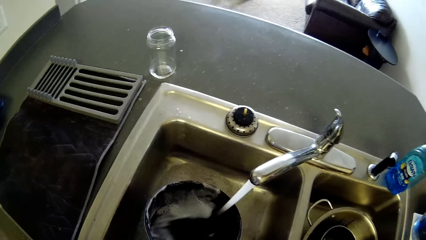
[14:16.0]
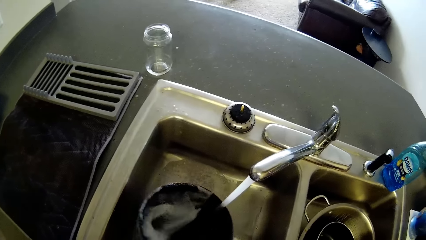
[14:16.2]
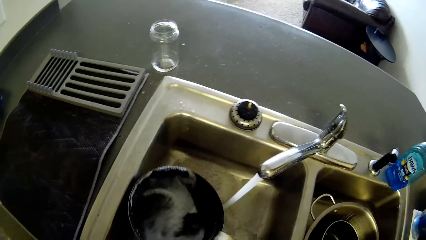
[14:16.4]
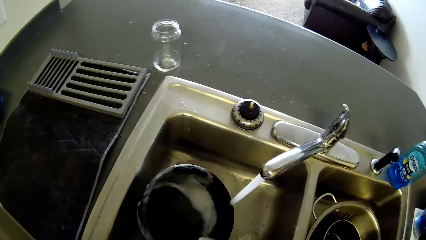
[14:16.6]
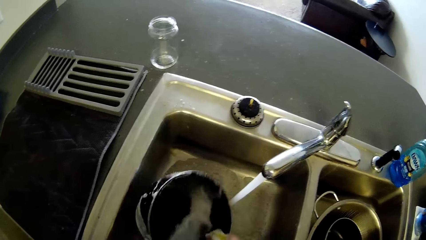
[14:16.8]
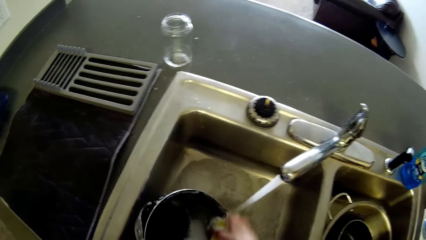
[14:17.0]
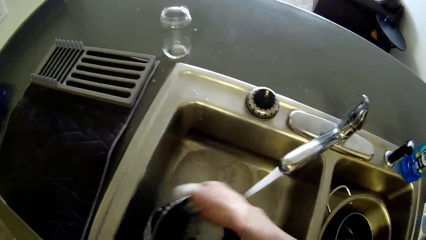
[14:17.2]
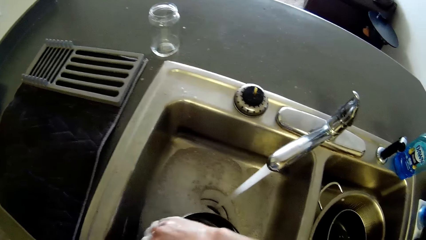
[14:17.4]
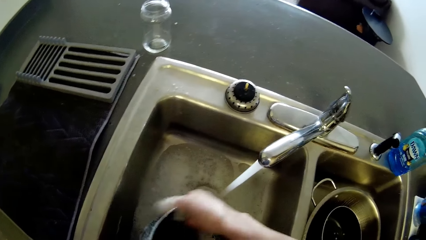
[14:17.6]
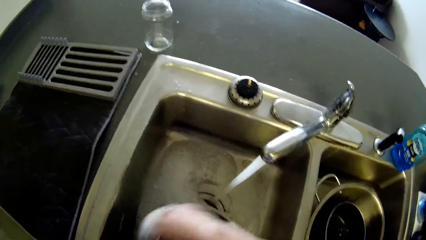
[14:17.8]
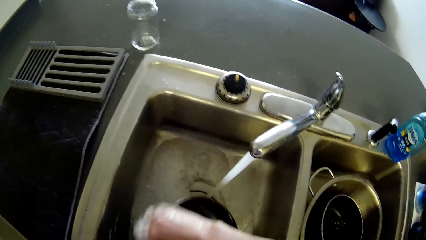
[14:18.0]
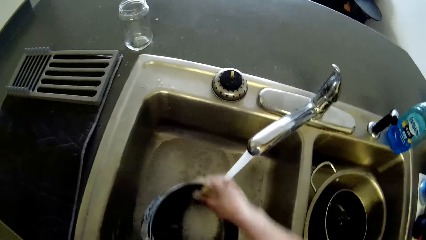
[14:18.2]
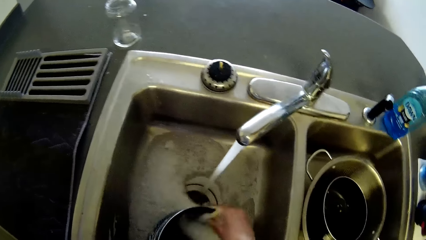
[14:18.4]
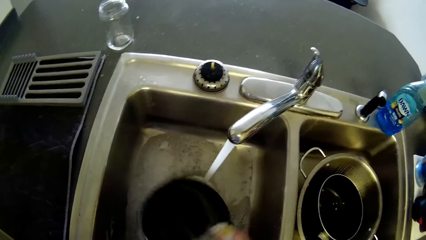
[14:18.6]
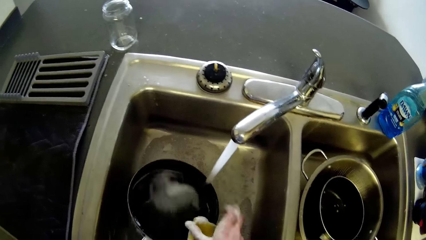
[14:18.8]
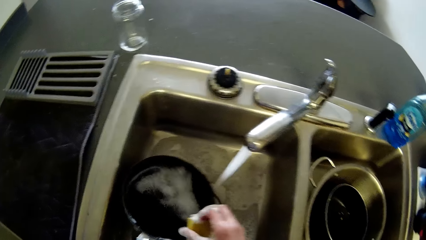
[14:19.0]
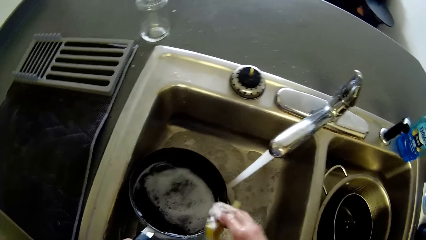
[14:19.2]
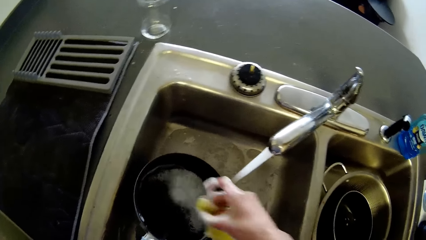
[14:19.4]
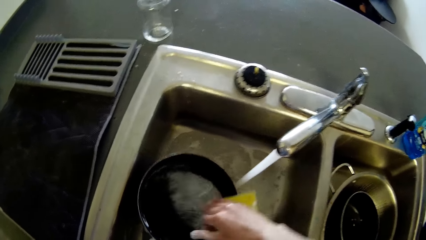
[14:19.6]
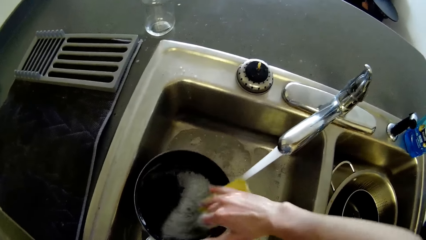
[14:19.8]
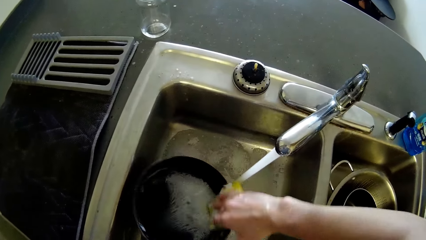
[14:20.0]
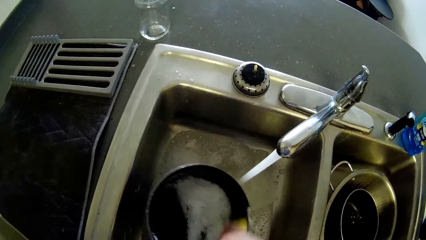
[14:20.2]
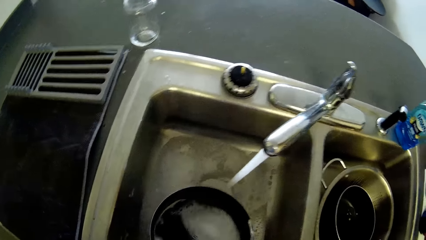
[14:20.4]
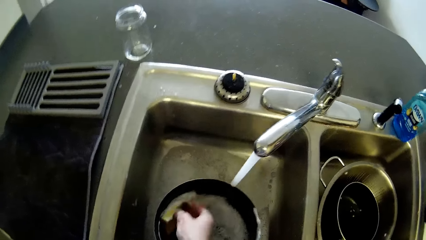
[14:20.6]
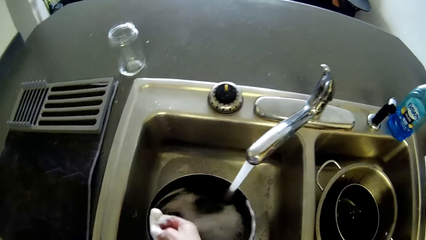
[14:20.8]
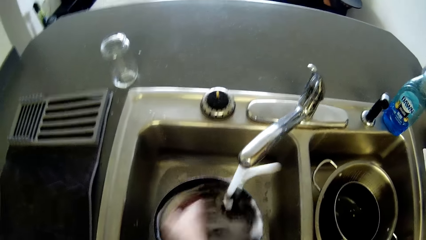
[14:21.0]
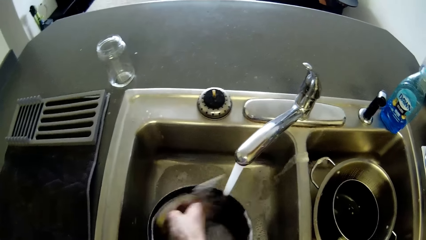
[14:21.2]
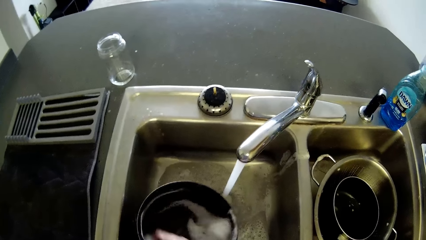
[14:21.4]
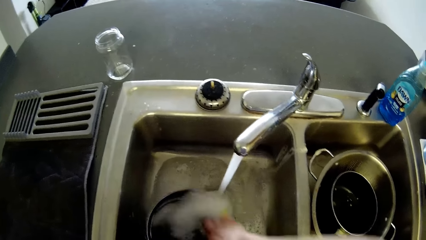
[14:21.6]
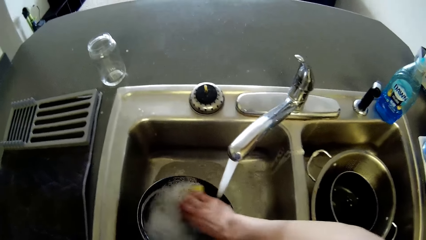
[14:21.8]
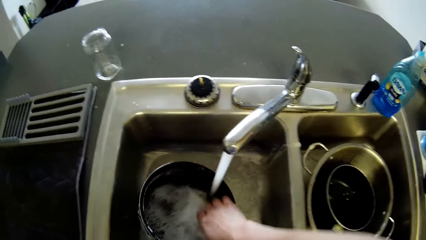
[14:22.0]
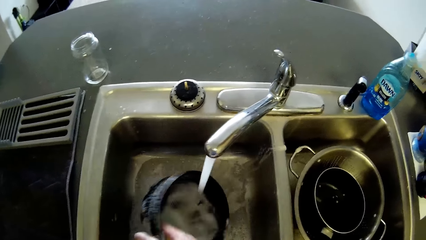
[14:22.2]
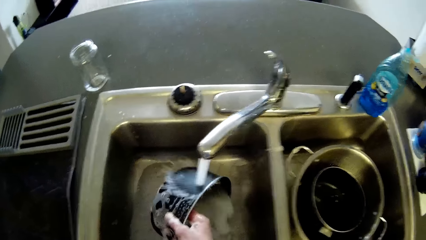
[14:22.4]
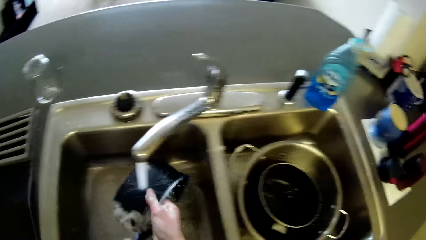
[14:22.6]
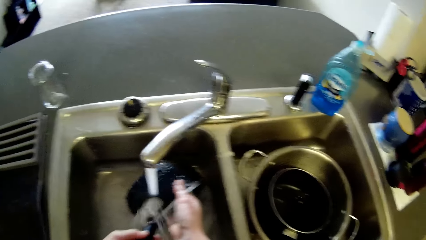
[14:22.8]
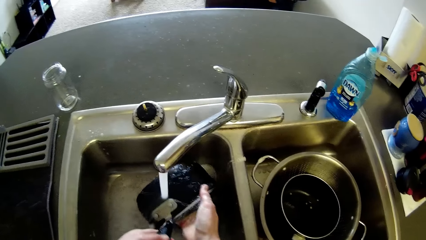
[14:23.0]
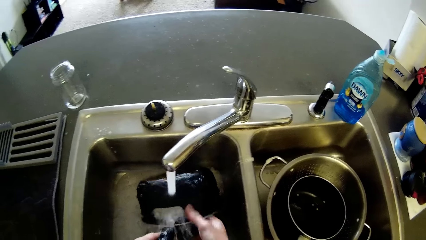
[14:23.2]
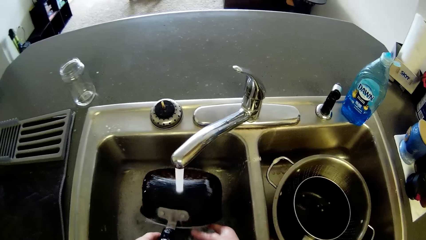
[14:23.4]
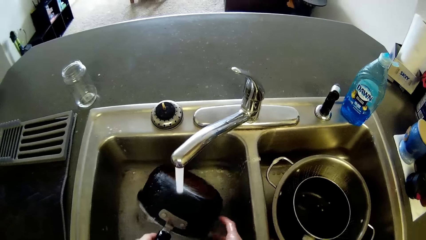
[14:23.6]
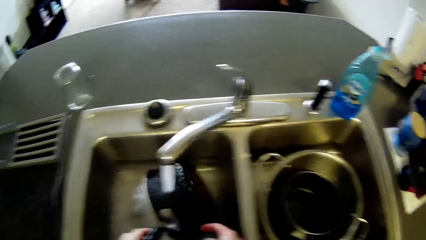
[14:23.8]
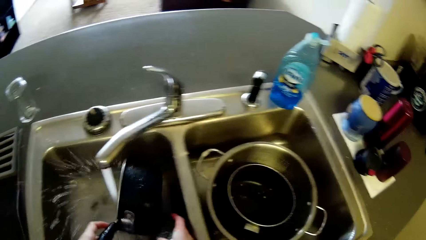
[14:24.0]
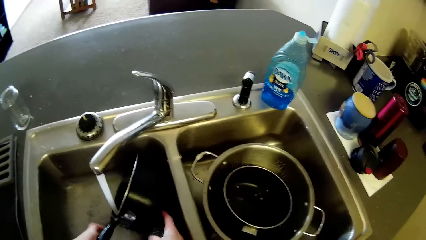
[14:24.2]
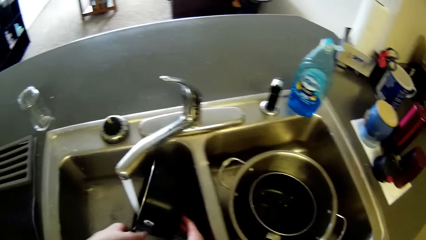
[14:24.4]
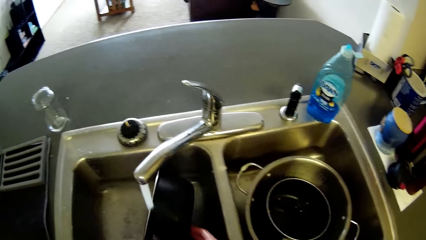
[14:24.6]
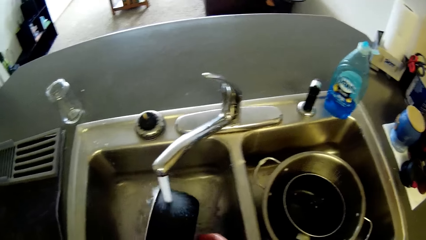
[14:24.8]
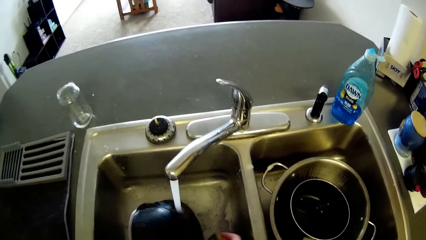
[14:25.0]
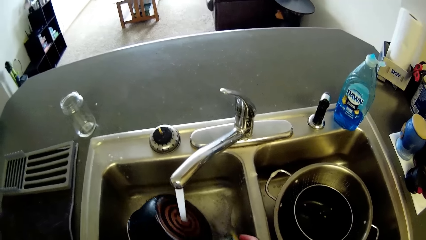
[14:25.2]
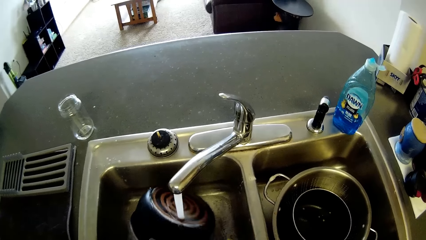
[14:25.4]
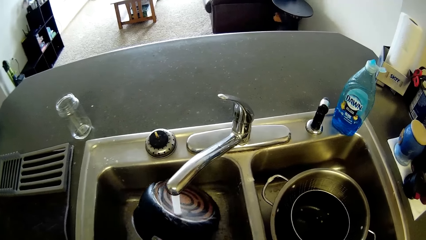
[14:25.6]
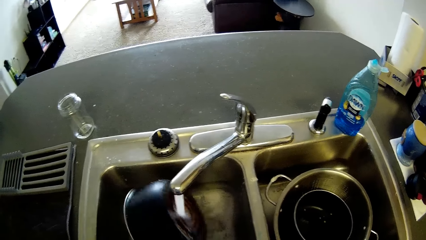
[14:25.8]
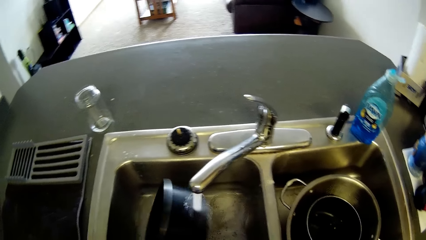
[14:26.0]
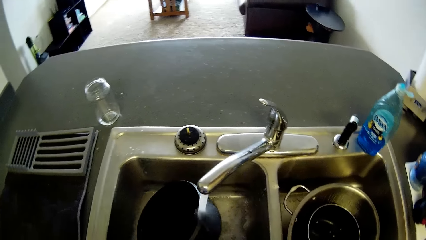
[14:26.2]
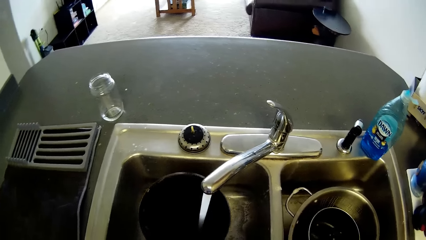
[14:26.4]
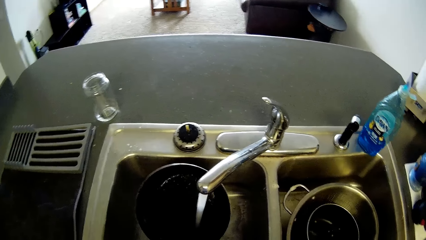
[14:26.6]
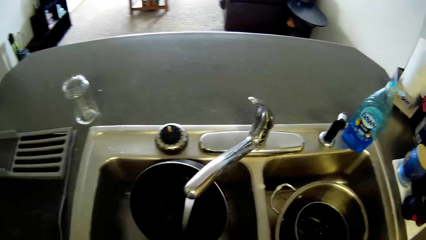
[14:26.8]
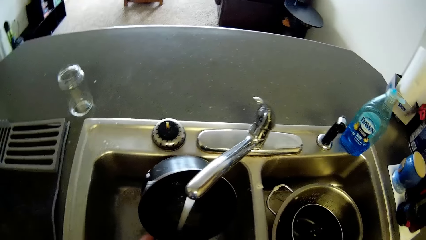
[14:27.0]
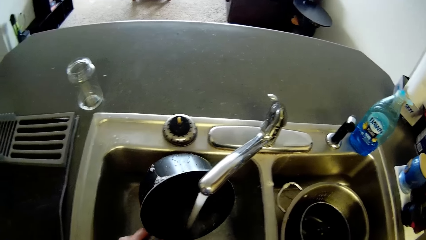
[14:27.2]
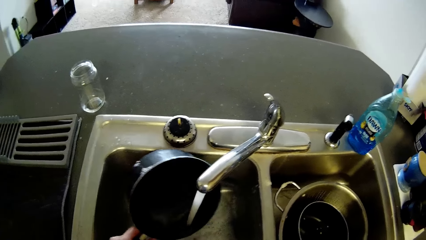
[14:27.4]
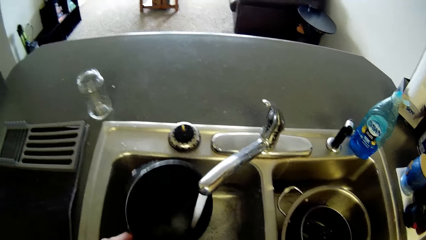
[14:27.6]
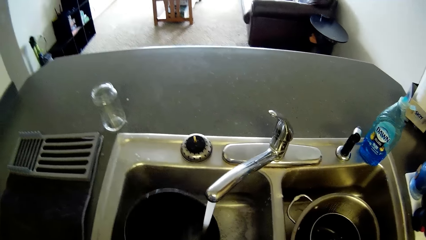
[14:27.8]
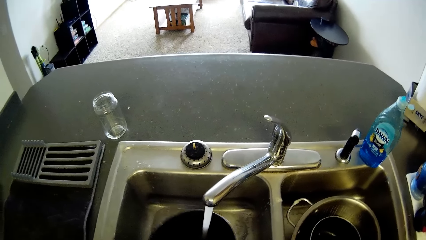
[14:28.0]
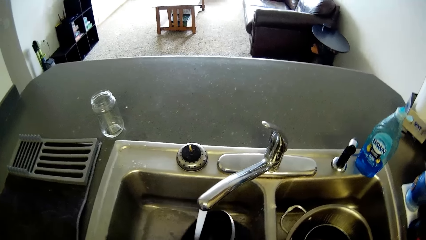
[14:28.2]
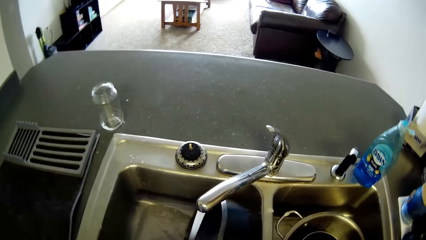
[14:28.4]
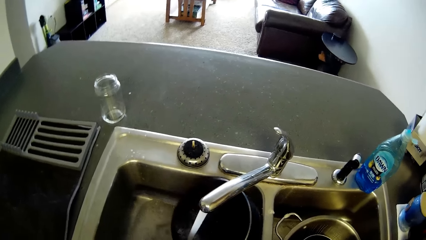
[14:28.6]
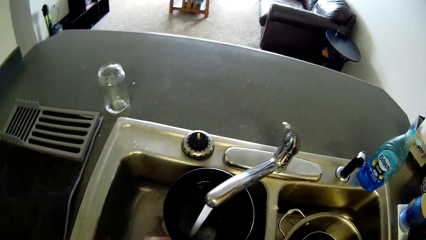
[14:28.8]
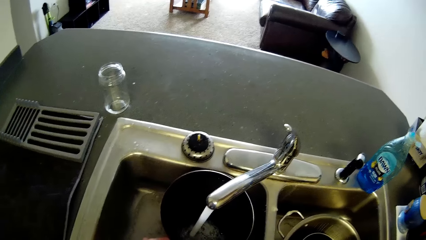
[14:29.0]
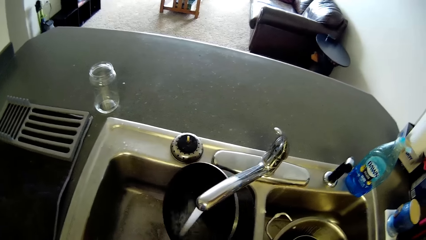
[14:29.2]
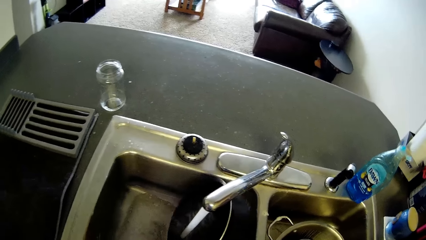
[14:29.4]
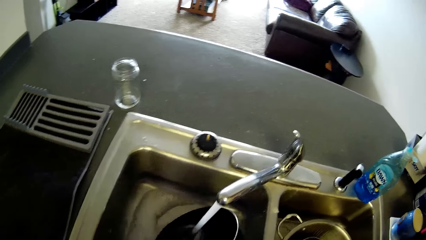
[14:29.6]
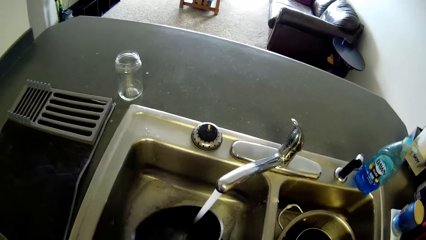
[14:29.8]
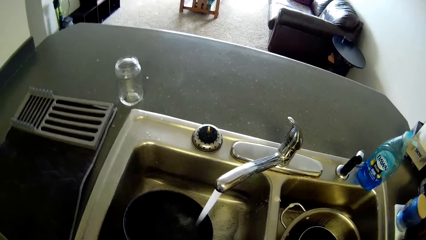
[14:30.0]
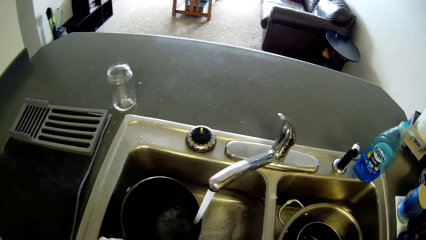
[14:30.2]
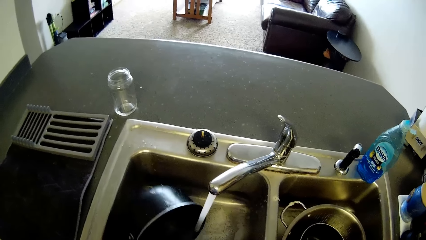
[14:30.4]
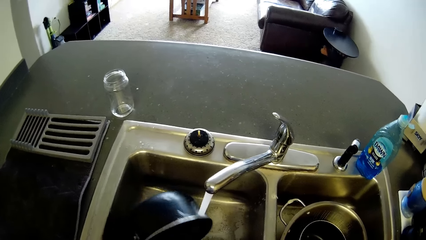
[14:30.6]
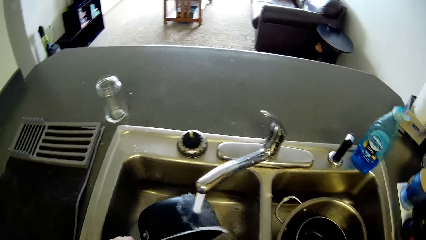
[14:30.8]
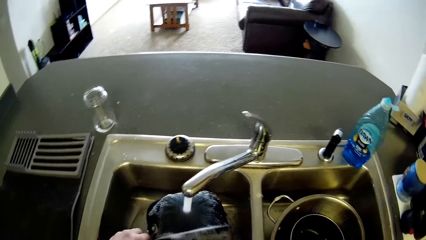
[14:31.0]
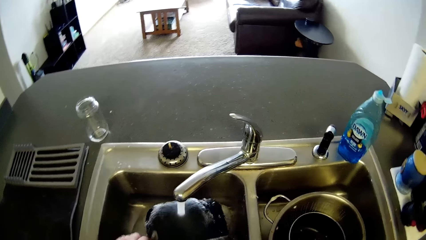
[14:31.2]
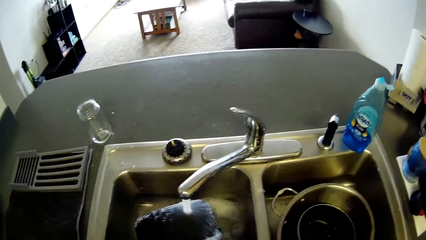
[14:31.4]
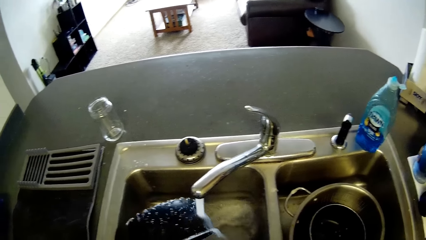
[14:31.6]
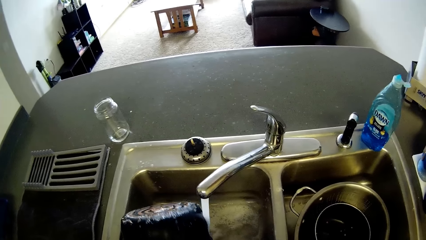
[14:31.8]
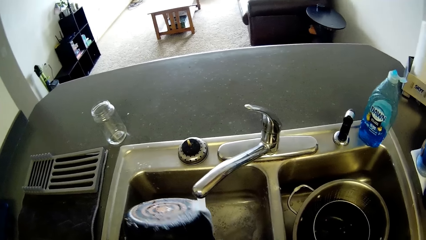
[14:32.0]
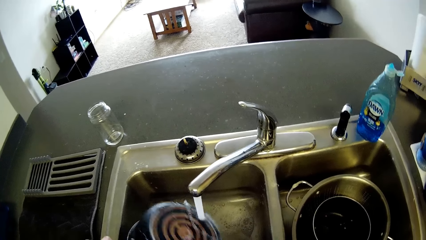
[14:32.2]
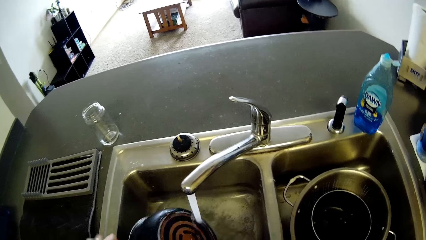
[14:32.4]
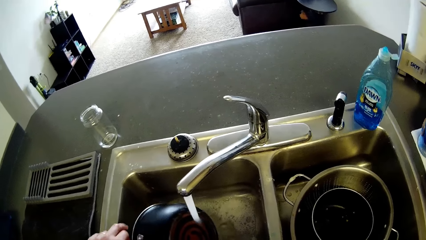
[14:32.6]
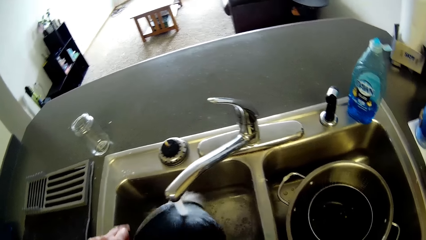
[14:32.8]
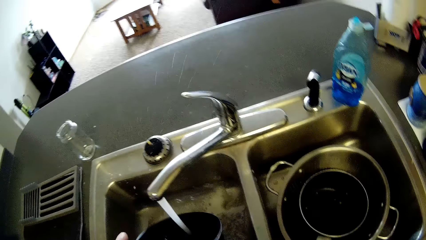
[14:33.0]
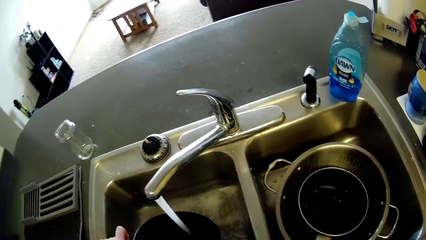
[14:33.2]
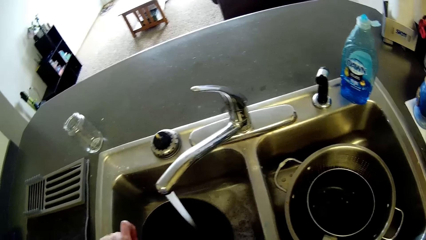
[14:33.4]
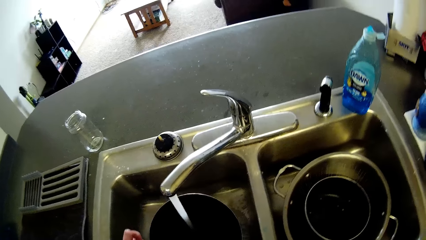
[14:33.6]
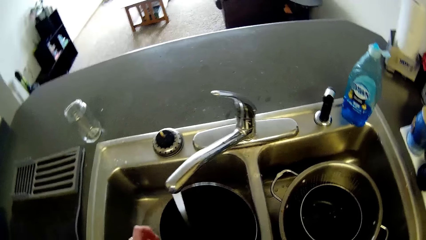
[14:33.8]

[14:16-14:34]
The camera wearer rinses the pot with water. They wash the pot. They rinse the pot with water.
